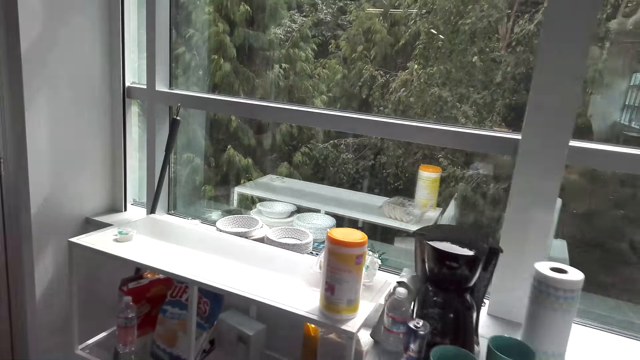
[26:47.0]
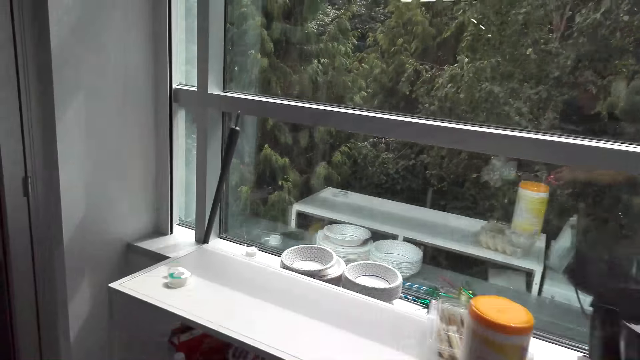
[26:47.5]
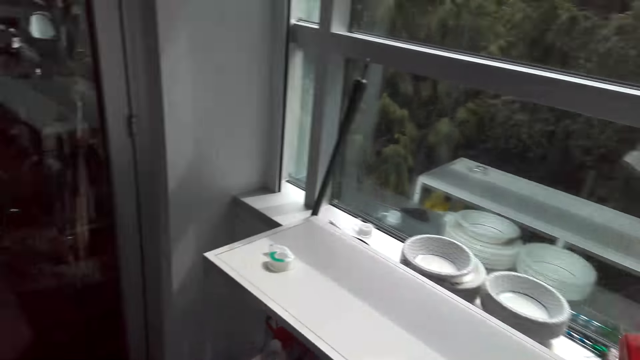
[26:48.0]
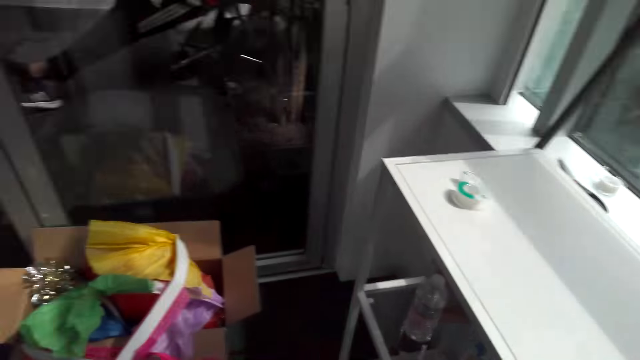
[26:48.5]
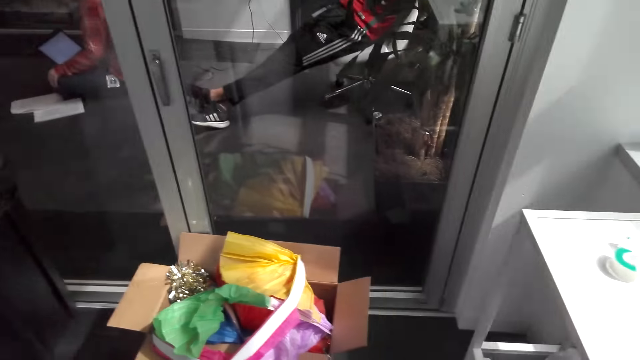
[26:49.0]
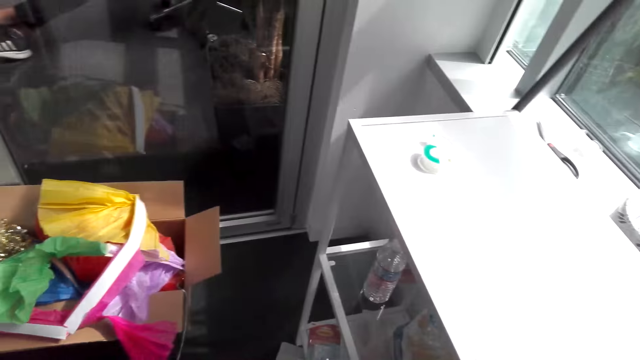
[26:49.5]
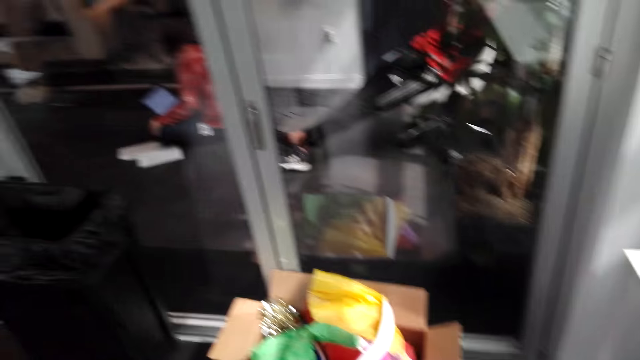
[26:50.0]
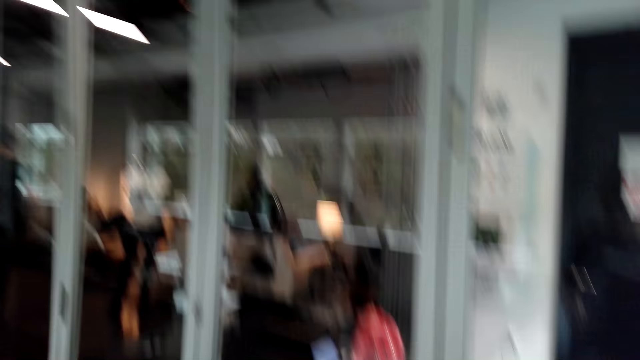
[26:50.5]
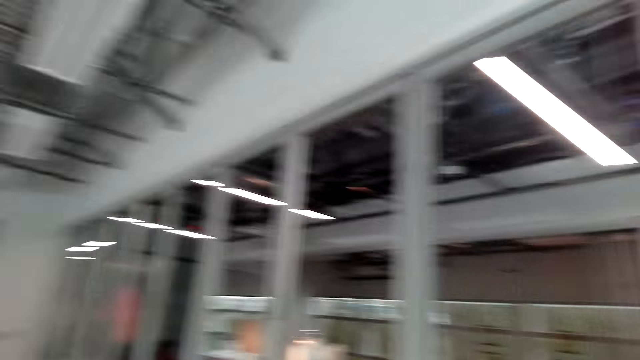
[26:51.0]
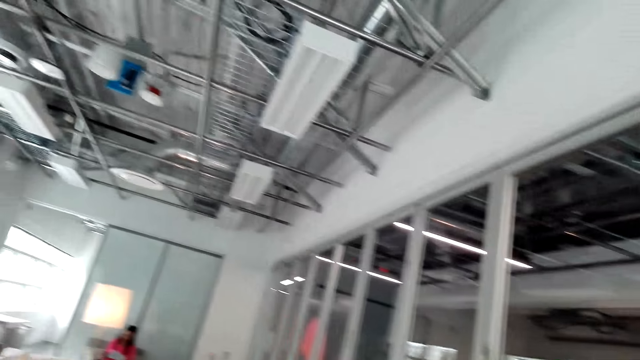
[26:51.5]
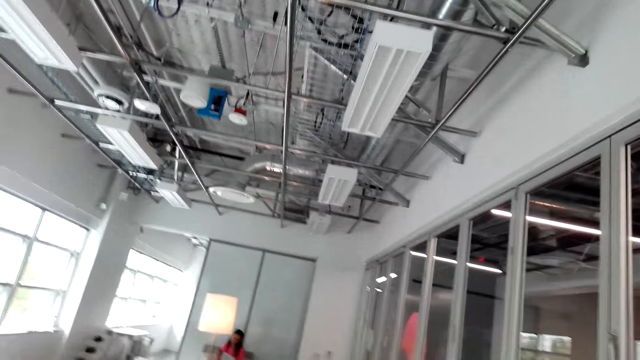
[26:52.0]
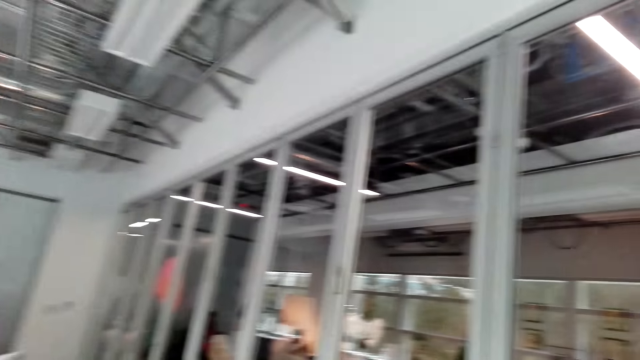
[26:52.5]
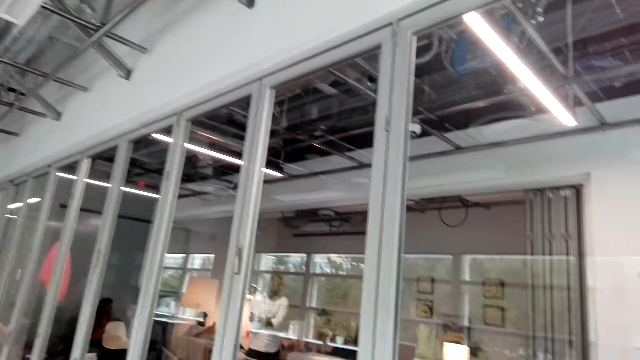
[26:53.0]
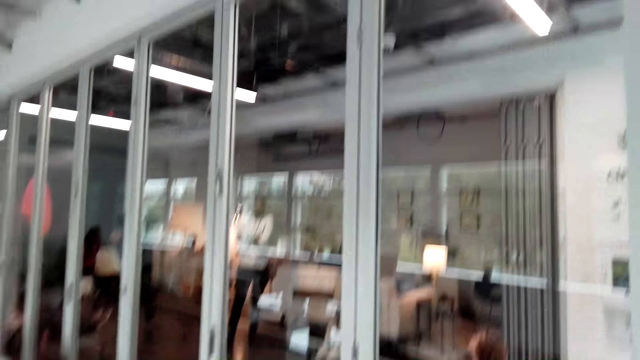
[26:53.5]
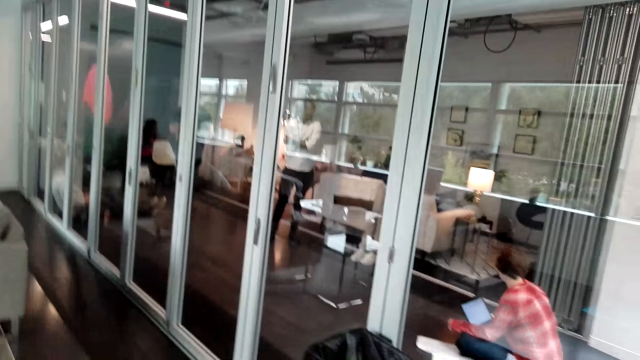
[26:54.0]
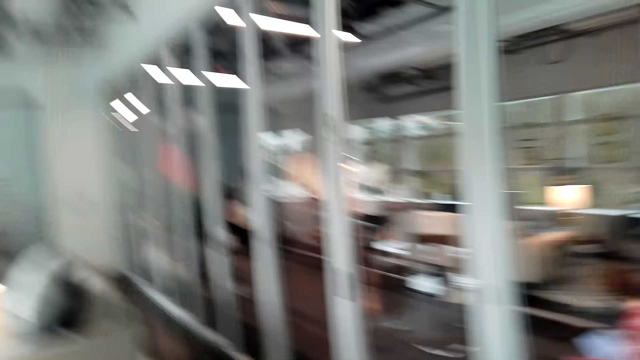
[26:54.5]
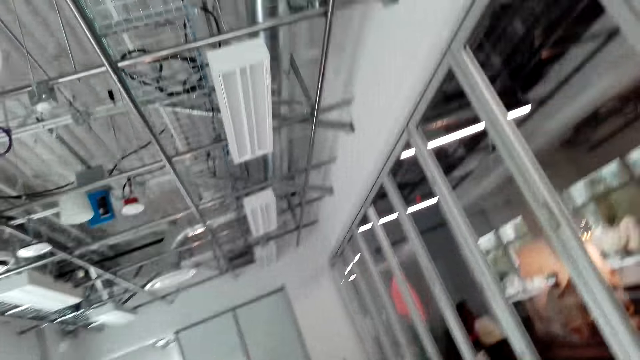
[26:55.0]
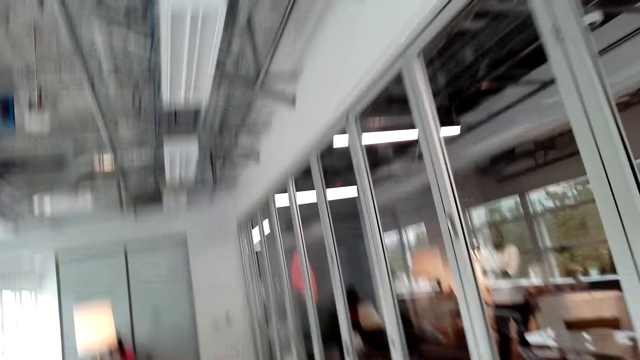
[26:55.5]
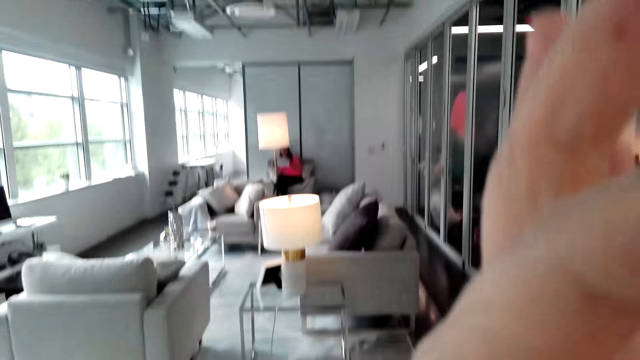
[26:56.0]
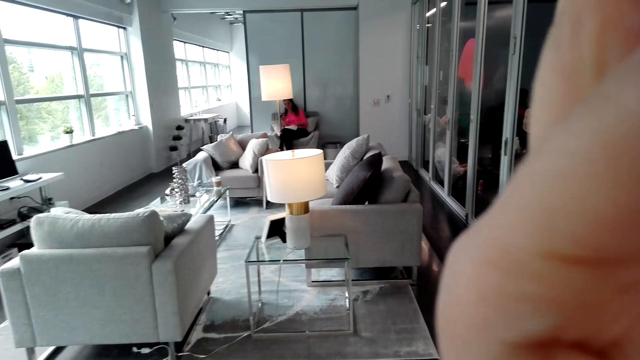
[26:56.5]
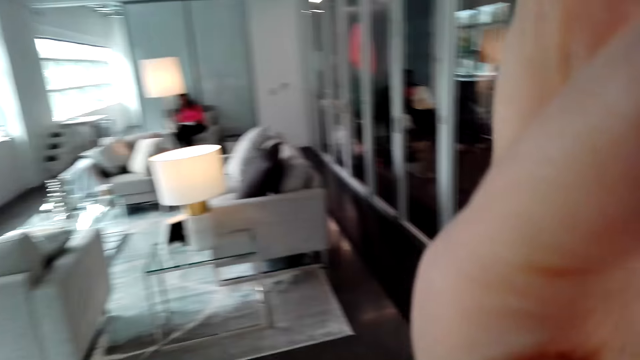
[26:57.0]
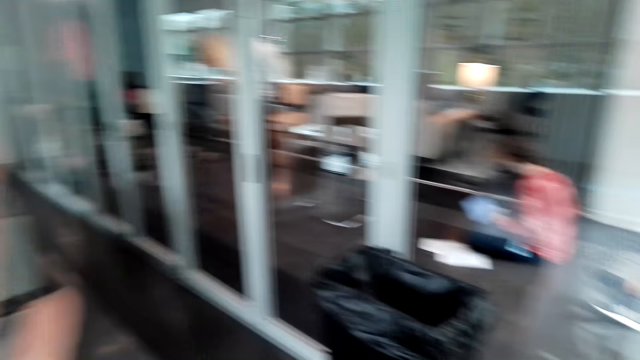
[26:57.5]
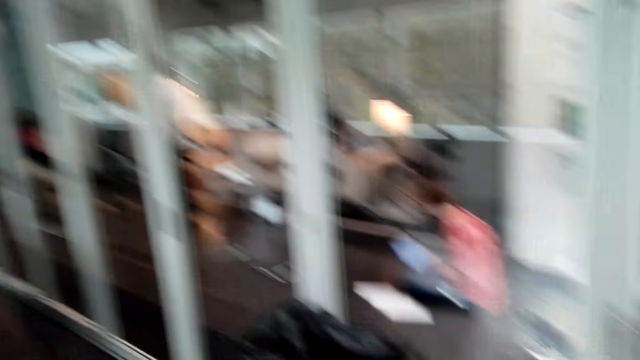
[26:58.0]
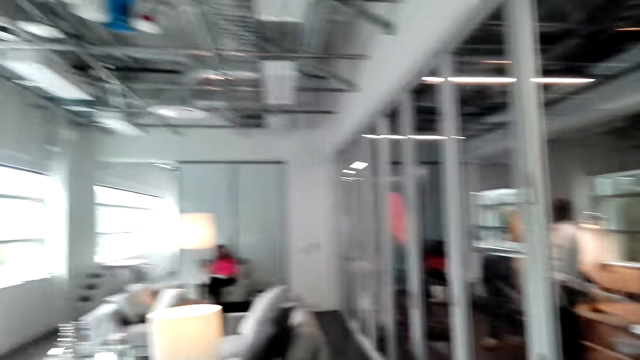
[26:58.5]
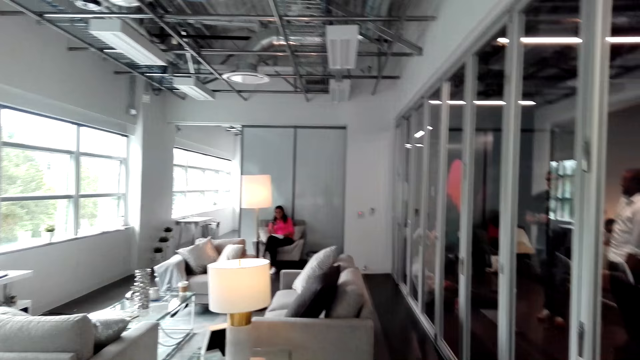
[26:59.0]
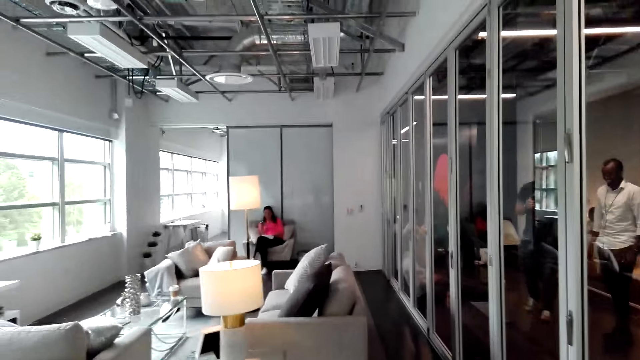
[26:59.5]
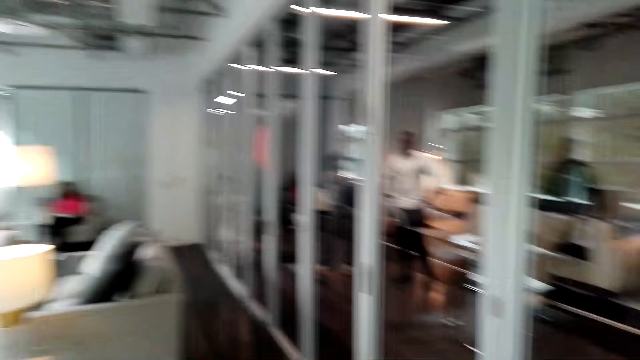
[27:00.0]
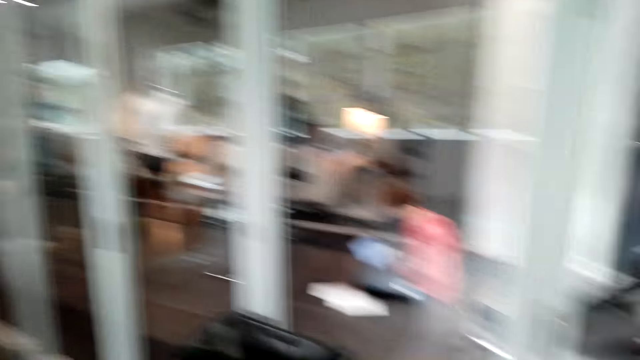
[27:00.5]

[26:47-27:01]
The camera wearer touches her ear. She talks.

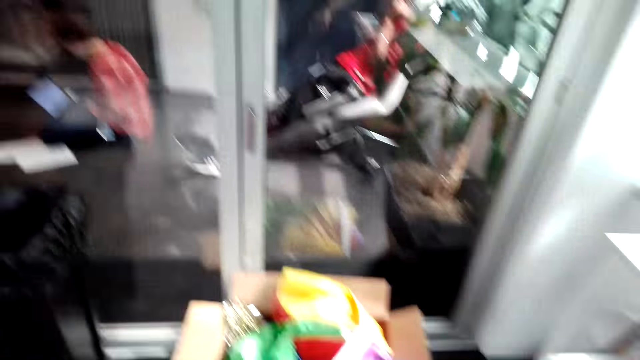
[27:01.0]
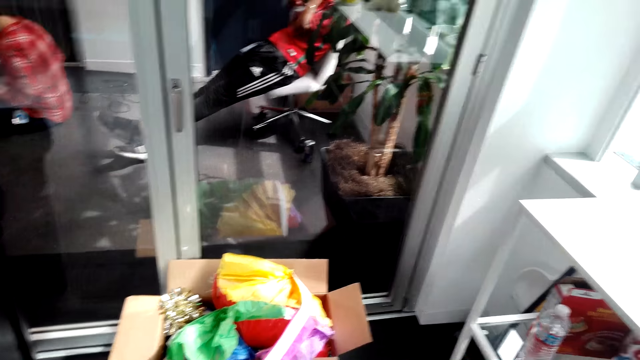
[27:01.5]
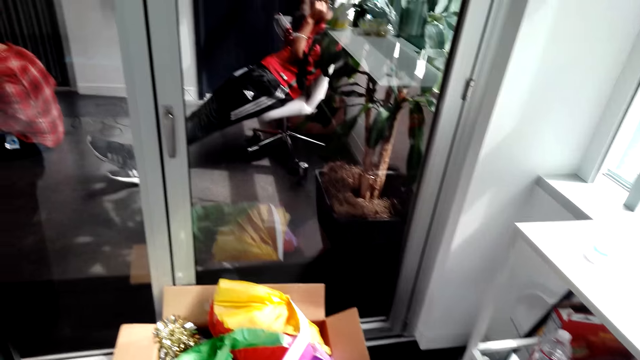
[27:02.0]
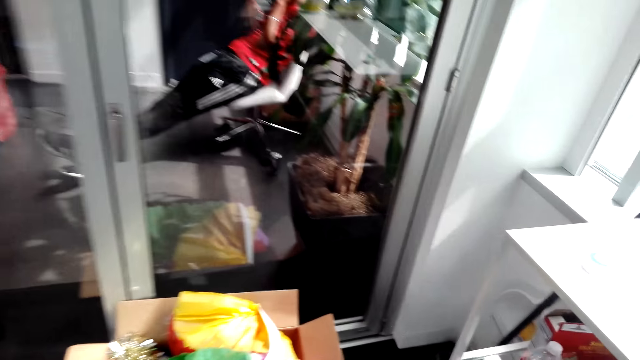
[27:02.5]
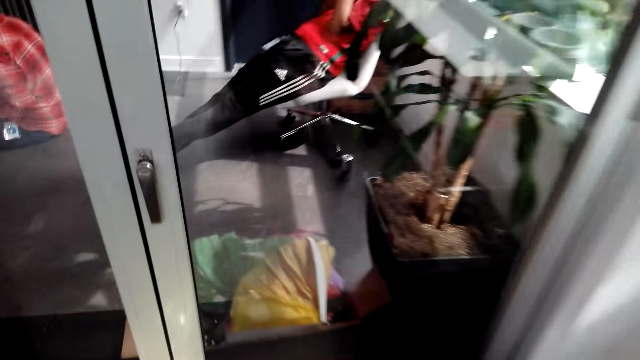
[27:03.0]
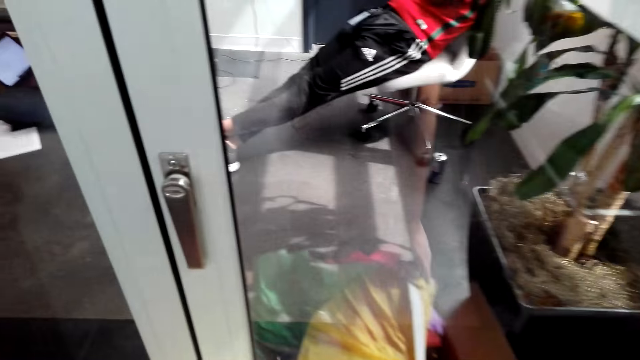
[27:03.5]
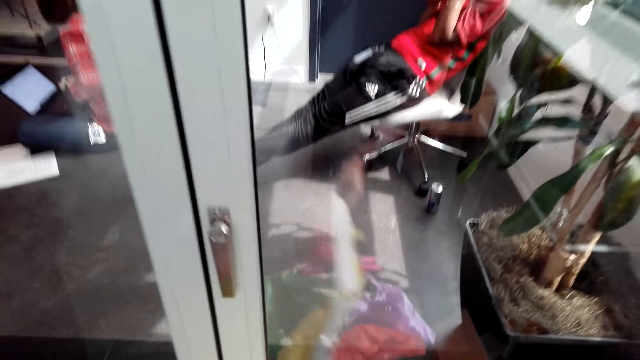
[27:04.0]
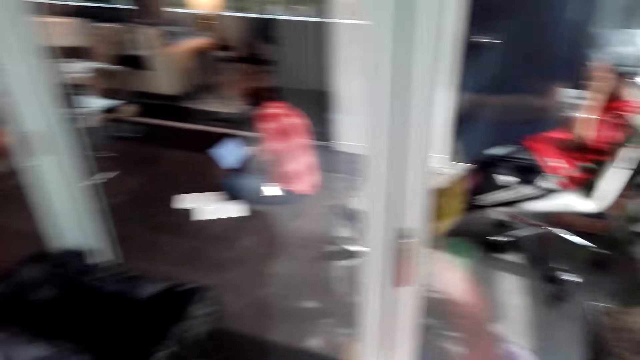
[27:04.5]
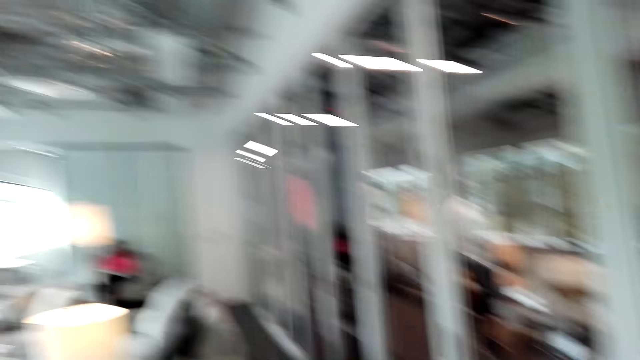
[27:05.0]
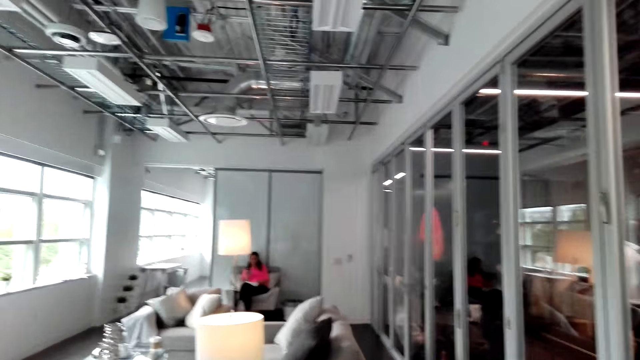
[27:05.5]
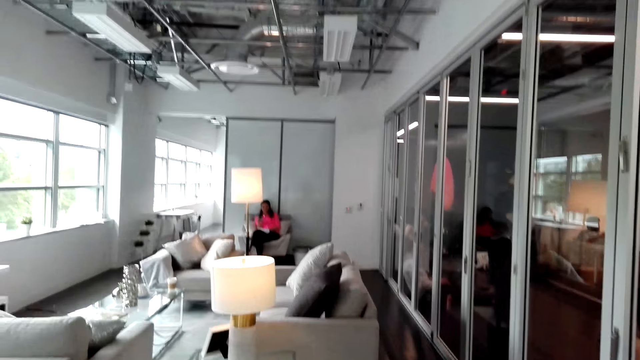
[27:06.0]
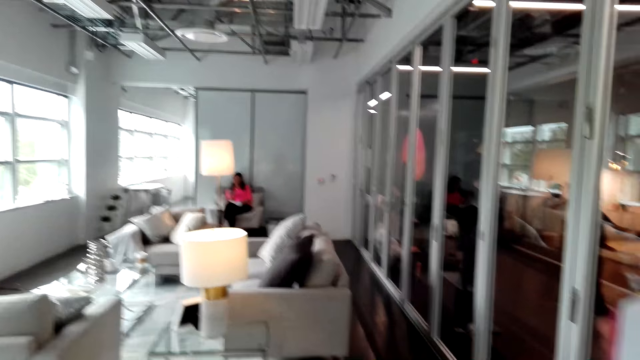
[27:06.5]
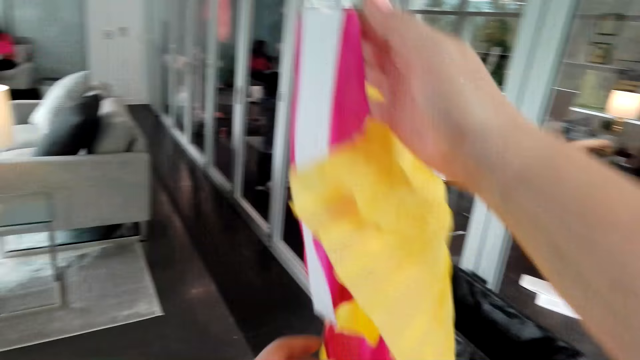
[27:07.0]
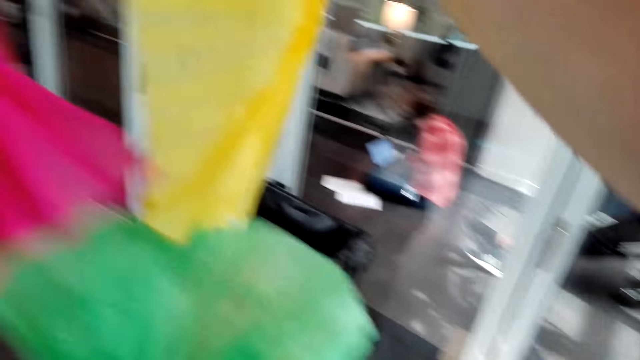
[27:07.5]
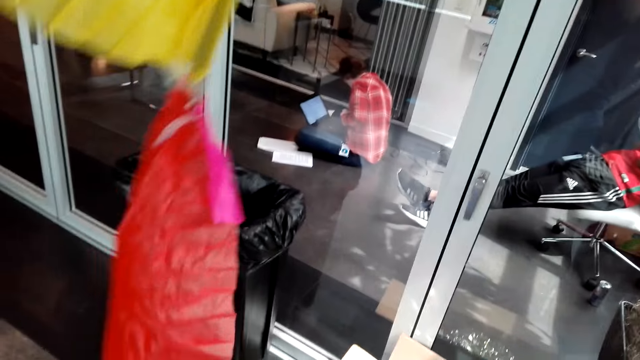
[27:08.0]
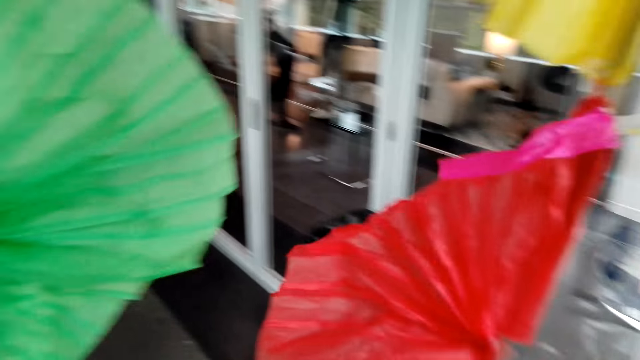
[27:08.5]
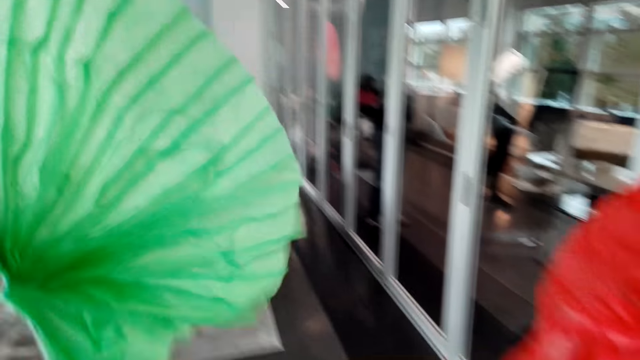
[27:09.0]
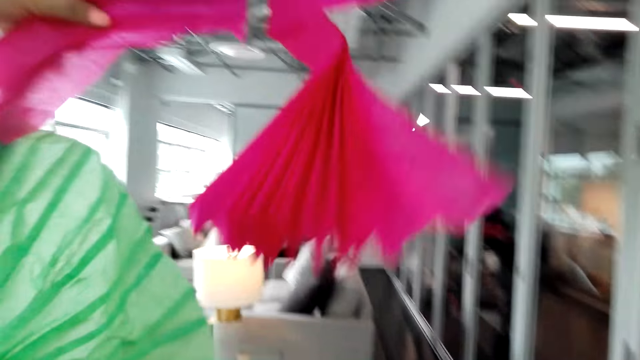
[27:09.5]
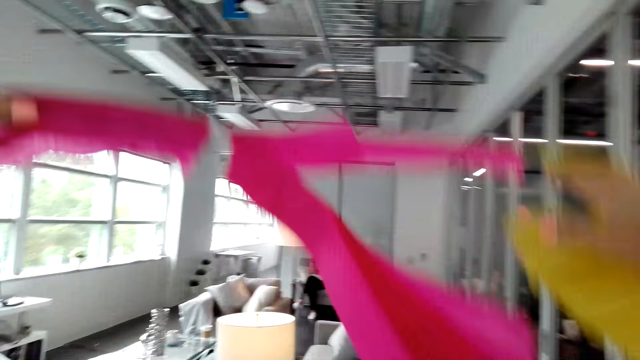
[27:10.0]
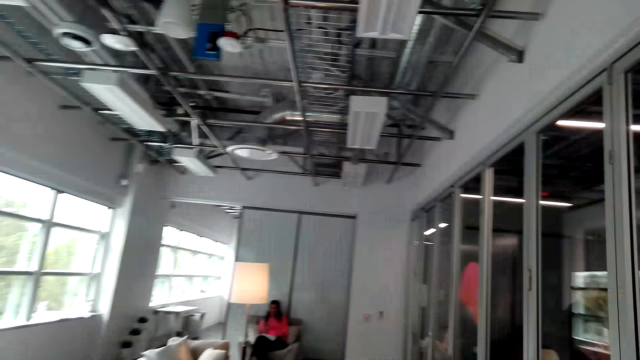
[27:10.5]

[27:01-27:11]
The camera wearer walks. They pick up the decoration materials or paper decorating item. They sort the decoration materials. They lift up the paper decorating item.
